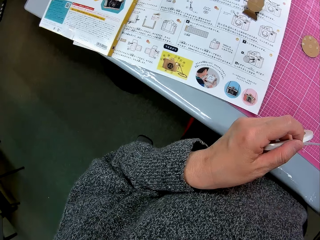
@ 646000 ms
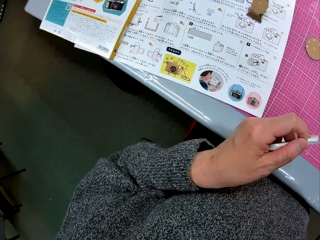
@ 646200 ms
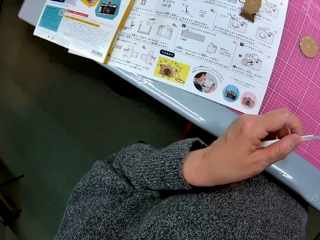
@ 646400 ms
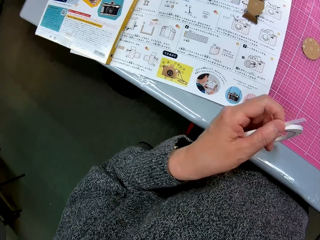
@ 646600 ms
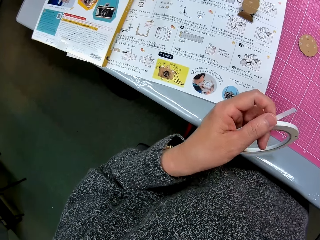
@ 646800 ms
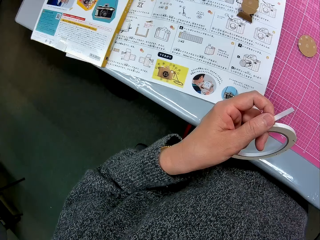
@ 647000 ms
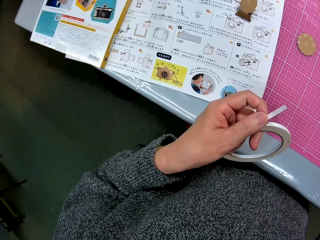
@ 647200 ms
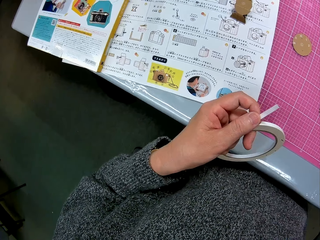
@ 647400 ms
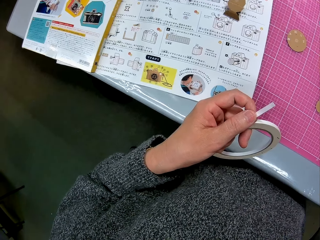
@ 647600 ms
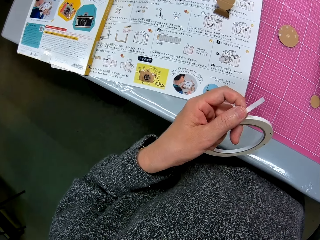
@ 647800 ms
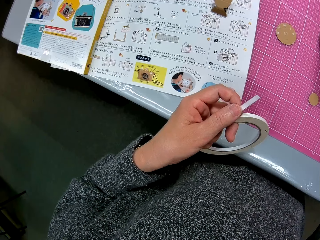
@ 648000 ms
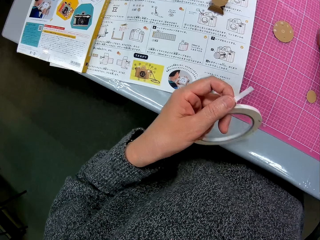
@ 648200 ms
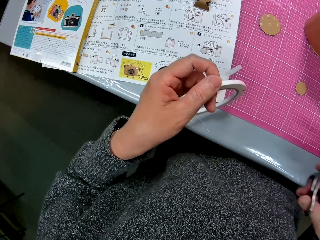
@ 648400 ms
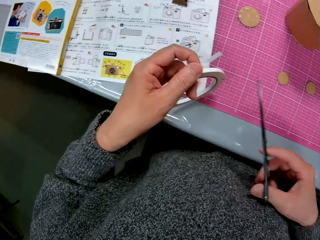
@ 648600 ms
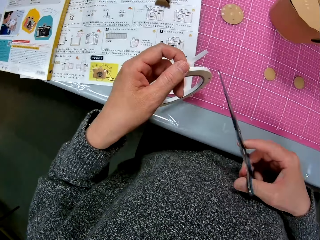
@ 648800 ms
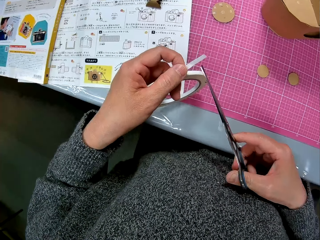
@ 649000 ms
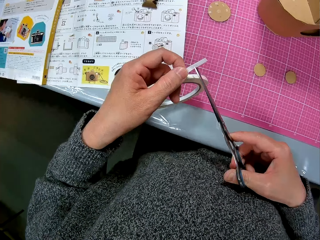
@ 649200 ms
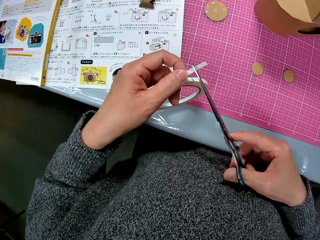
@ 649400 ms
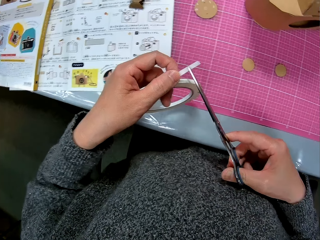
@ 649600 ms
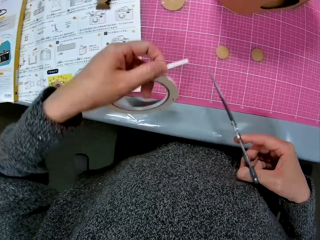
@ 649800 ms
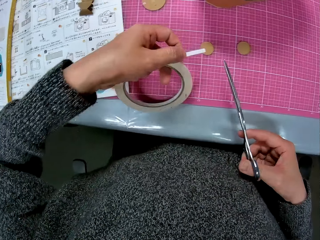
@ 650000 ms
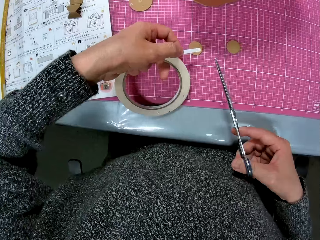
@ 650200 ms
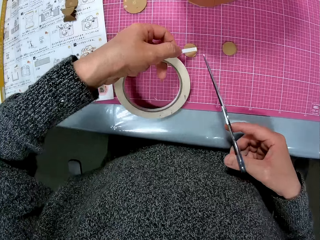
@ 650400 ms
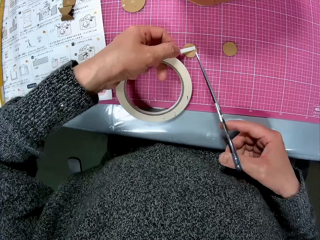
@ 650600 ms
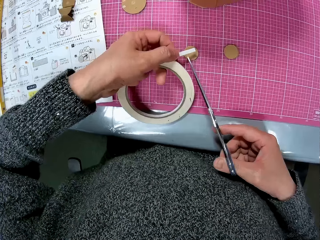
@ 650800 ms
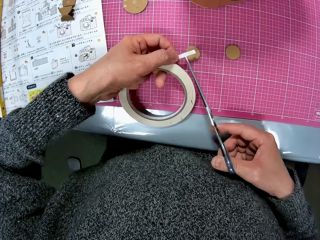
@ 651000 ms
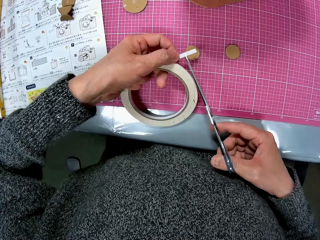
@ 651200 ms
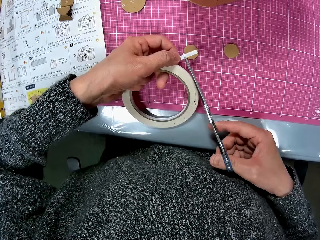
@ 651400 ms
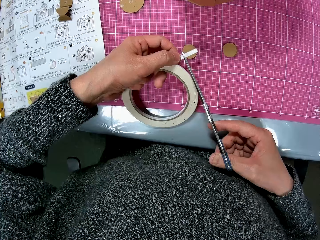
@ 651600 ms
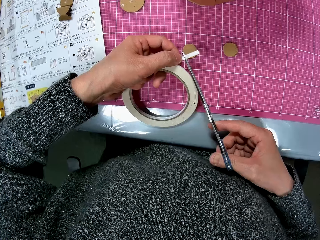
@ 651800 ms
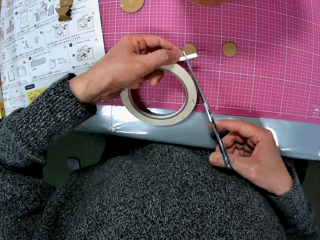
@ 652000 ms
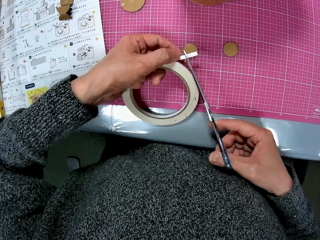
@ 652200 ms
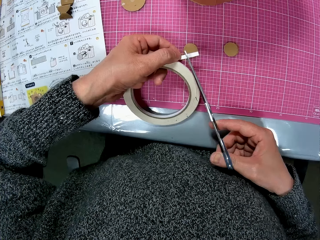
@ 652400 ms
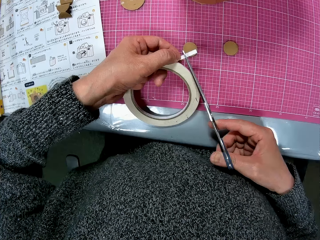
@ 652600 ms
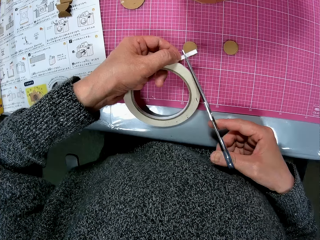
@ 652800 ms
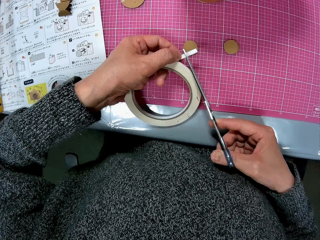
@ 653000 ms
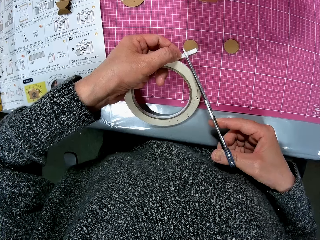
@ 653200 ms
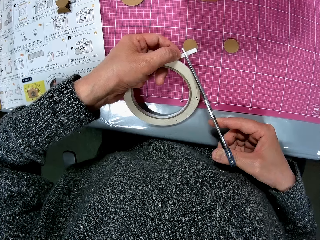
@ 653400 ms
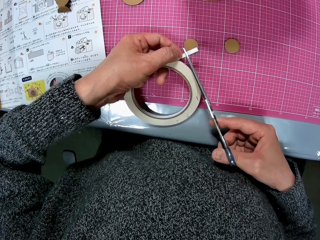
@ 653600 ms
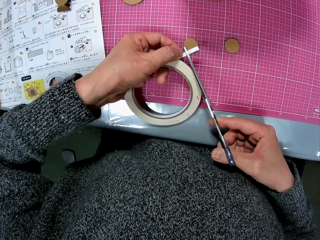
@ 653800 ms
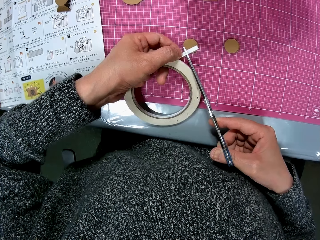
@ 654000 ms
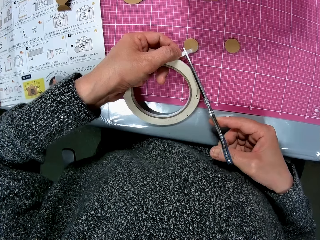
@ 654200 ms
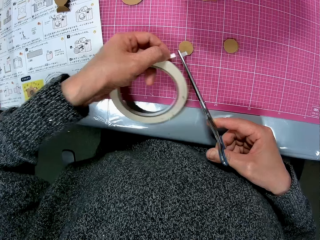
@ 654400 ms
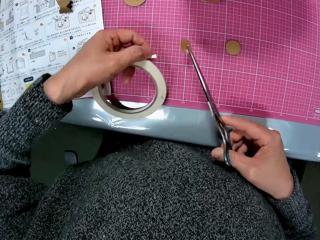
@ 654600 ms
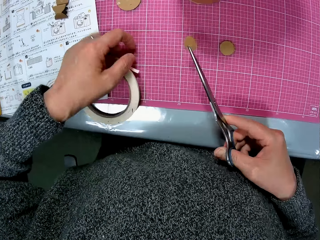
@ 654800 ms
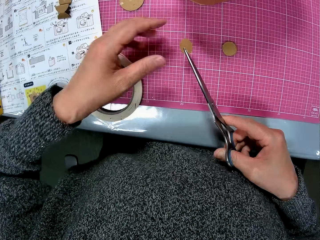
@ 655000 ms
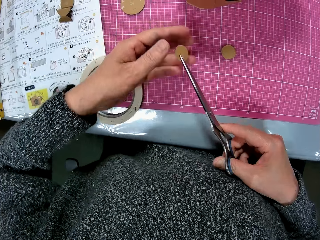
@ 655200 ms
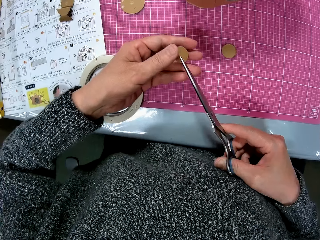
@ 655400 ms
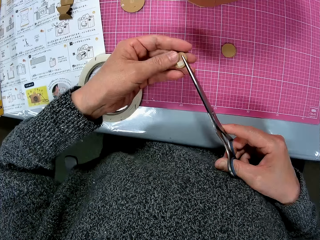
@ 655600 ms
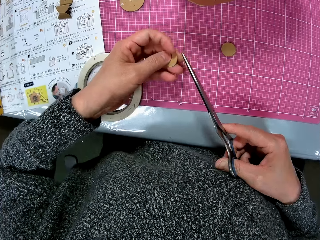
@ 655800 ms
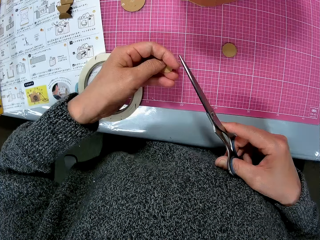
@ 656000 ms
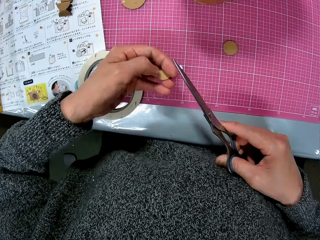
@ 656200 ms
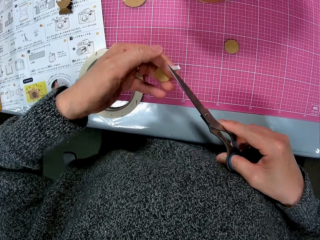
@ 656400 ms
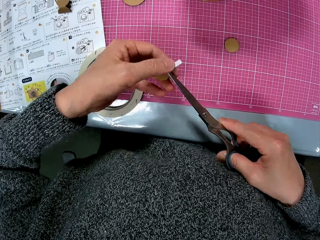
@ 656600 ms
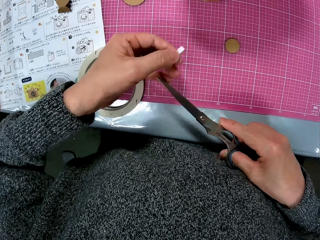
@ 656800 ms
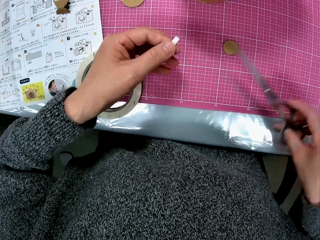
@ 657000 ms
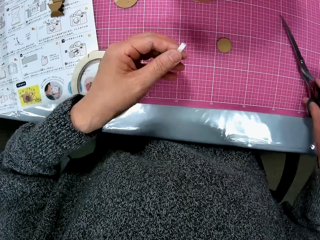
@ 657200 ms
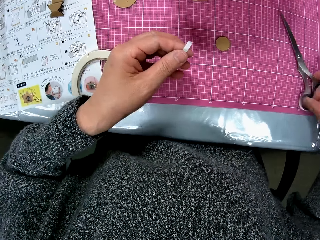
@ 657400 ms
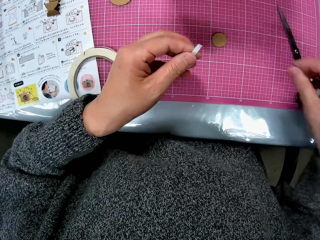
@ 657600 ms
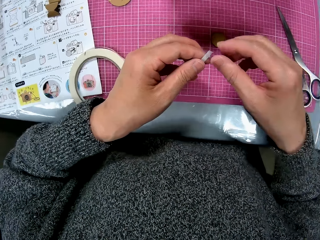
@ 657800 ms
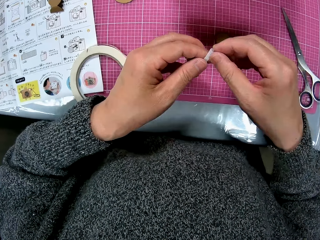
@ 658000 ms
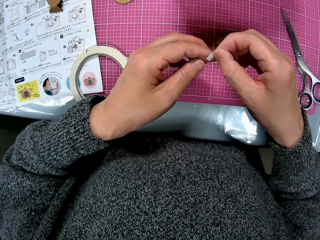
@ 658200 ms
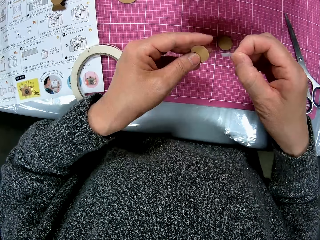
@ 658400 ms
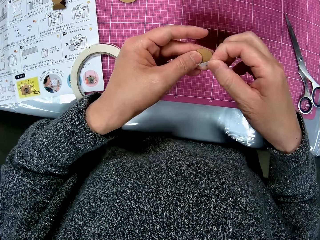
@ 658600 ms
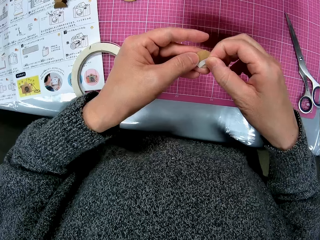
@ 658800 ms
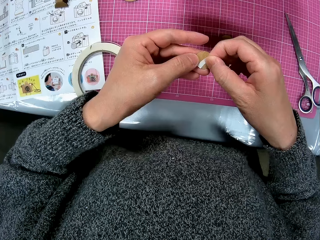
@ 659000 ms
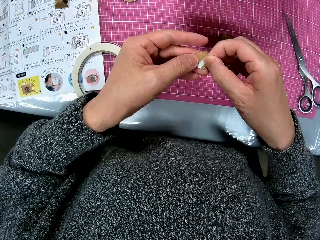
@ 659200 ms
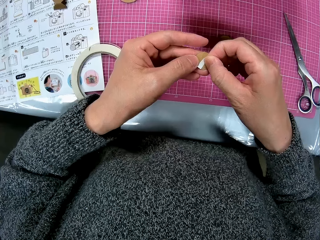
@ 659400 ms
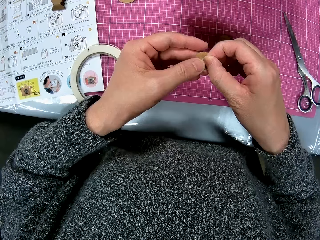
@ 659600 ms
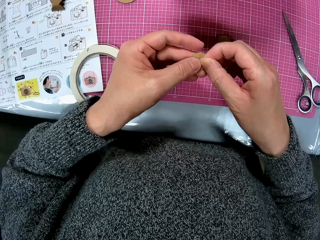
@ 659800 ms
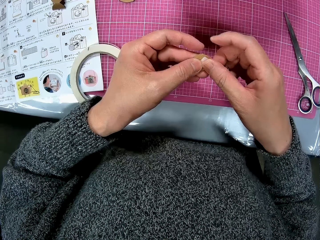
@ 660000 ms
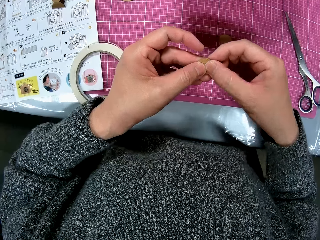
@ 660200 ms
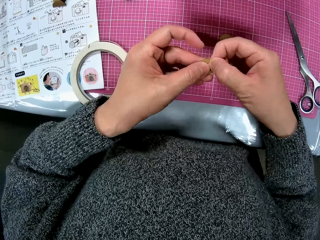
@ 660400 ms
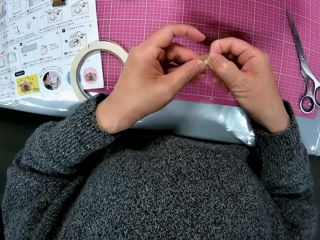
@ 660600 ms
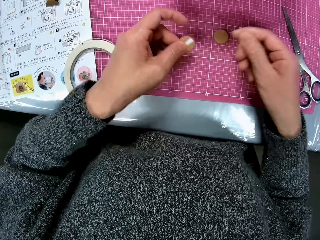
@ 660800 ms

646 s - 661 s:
The camera wearer picks up a pair of scissors from the table. They move the pair of scissors close to the tape. They move the tape close to a small piece of cardboard on the cutting sheet. They lay the sticker roll down. They cut the tape with the pair of scissors. They place the white tape roll on the instruction manual and the cutting sheet. They hold the piece of cardboard. They place the pair of scissors on the cutting sheet. They place the tape on the small piece of cardboard.

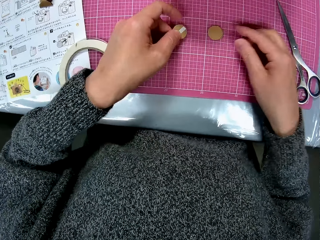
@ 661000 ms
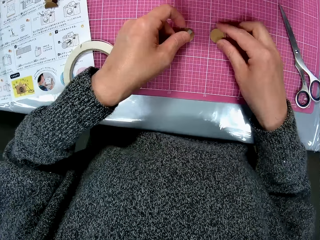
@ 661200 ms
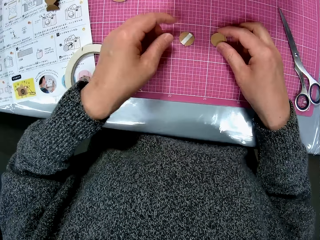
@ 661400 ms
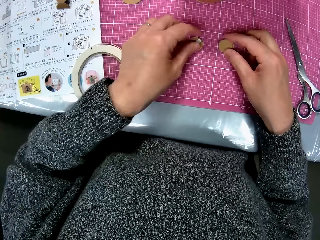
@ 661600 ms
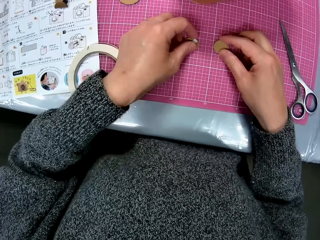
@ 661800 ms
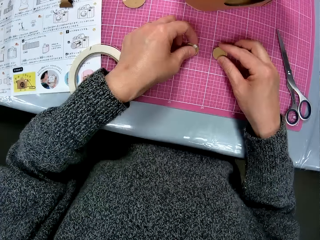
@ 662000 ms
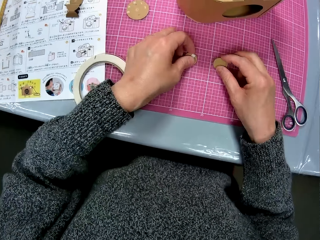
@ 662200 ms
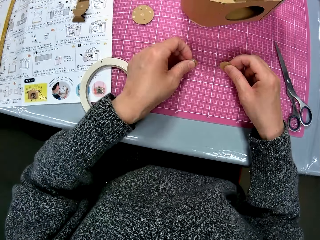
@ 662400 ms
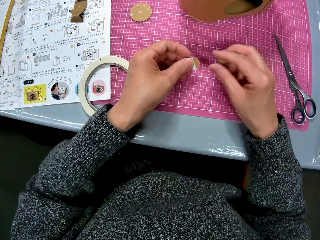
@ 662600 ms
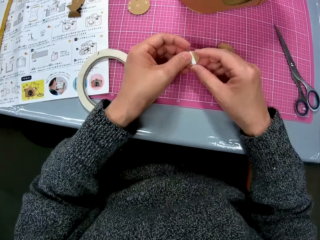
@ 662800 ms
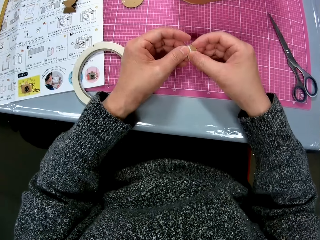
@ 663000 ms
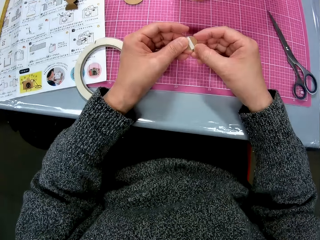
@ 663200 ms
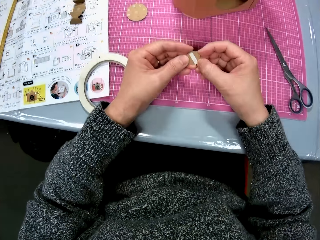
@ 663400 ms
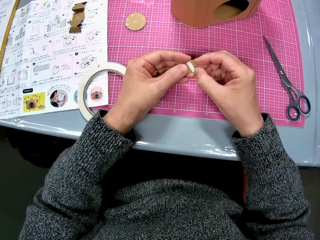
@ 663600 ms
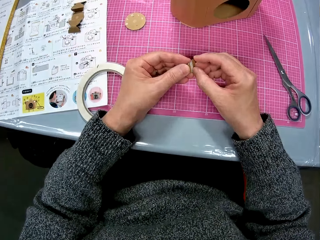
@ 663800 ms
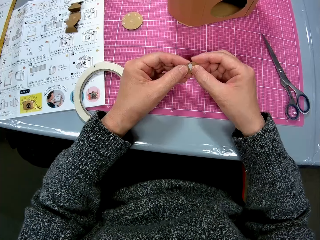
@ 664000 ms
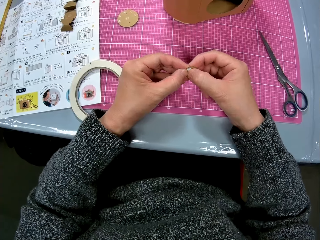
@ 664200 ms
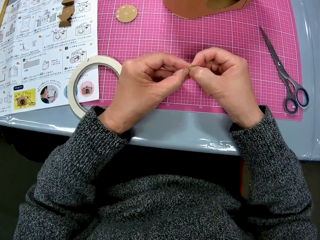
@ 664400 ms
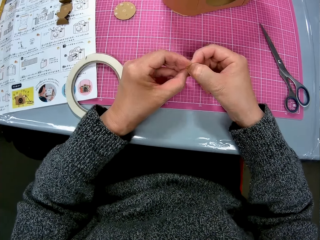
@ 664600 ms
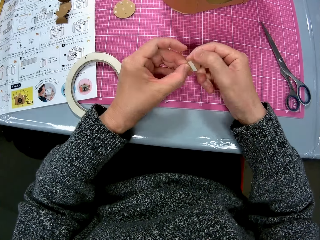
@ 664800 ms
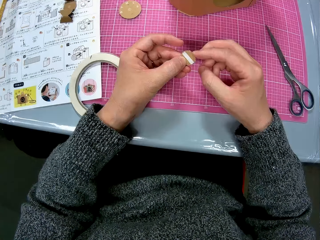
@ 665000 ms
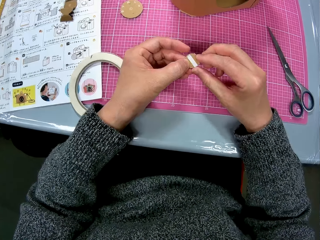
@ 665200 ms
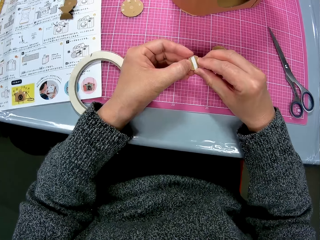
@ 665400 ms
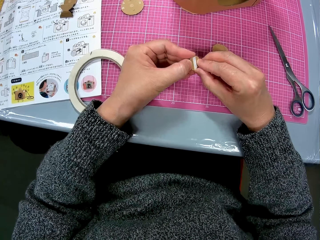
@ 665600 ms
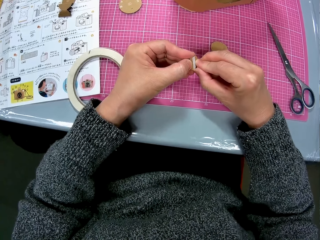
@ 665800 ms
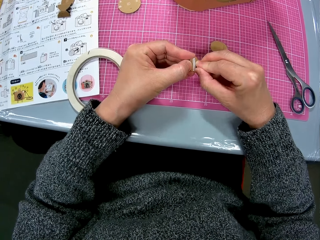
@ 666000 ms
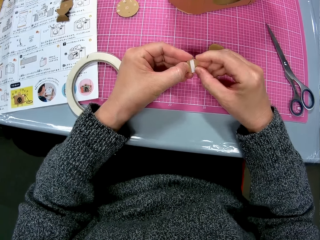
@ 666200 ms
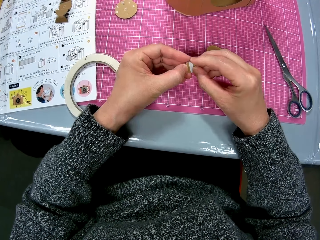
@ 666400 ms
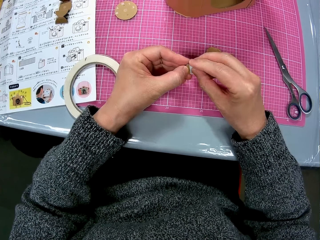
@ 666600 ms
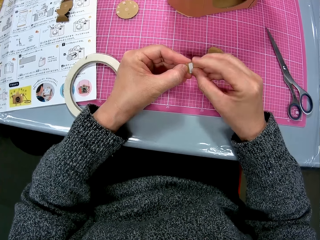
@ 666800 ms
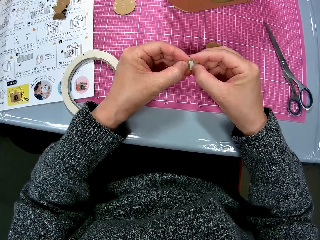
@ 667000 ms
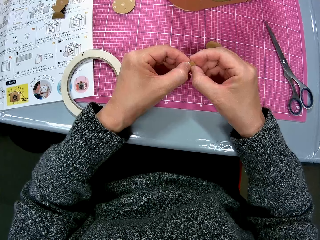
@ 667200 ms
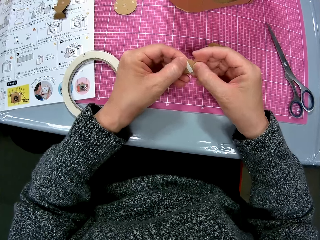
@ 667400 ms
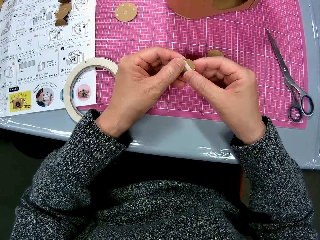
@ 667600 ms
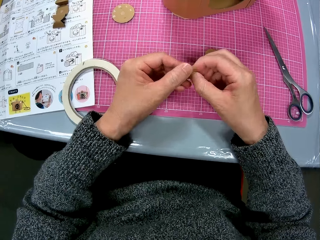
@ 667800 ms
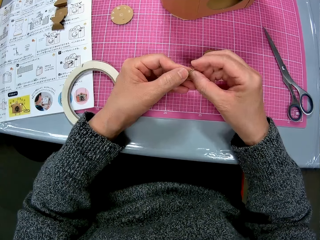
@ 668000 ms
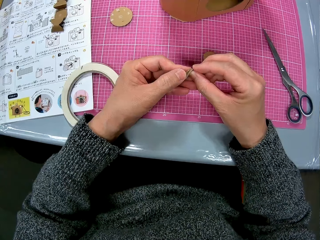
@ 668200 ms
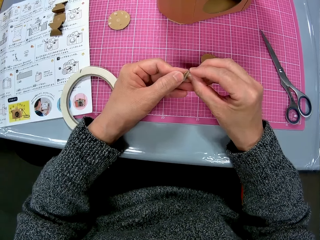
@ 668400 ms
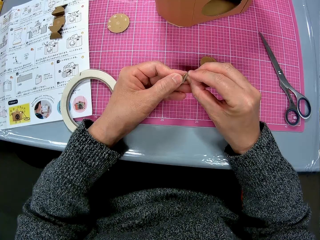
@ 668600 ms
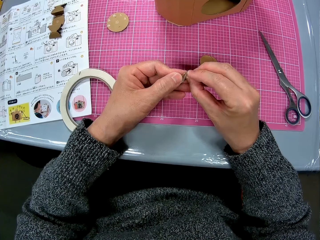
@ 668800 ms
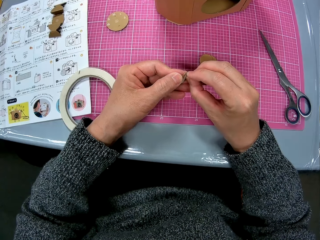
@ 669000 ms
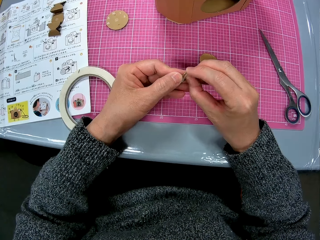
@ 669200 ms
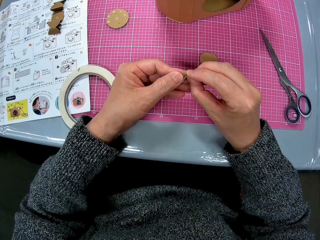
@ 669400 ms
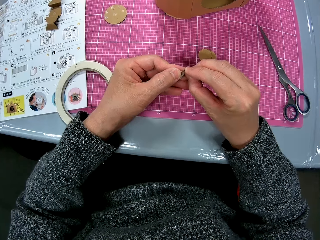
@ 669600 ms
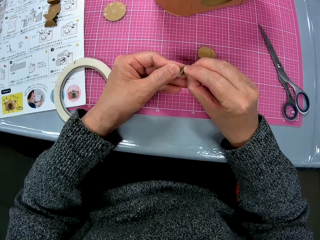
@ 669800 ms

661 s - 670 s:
The camera wearer places the small piece of cardboard with tape on the cutting sheet. He places his right hand on another small piece of cardboard on the cutting sheet. He picks up the small piece of cardboard with tape on the cutting sheet with his left hand. He peels off the tape on the small piece of cardboard.
